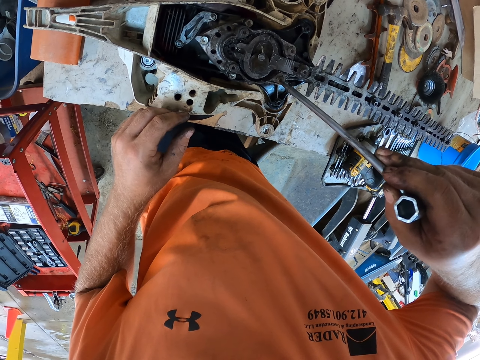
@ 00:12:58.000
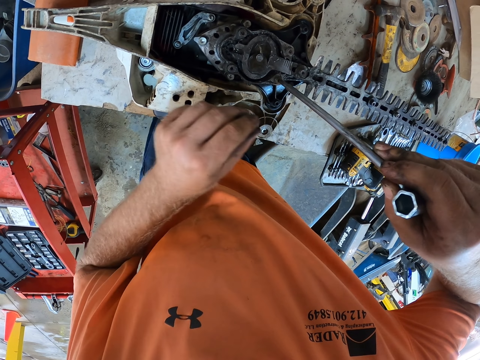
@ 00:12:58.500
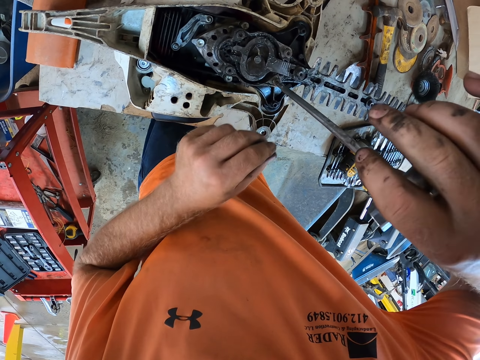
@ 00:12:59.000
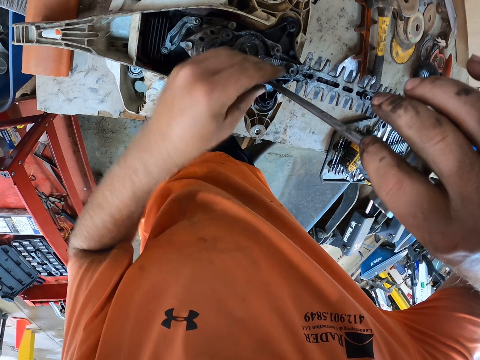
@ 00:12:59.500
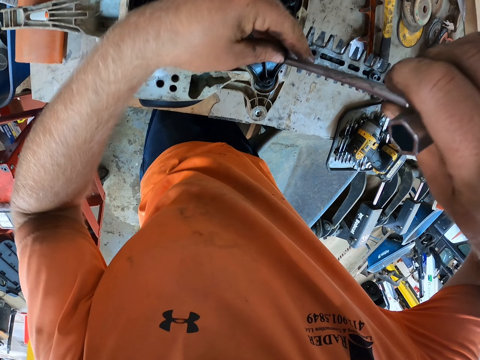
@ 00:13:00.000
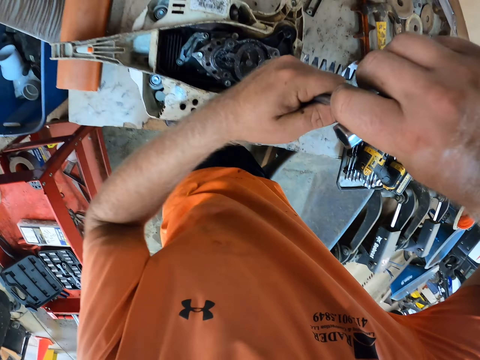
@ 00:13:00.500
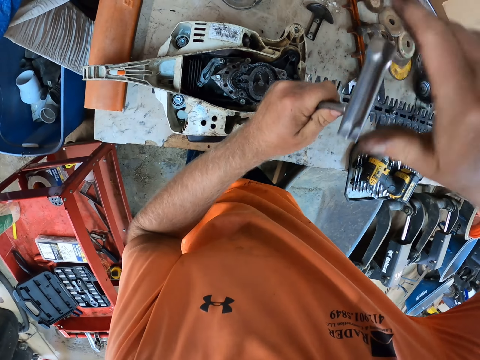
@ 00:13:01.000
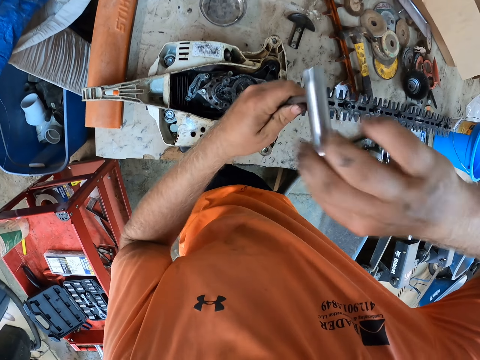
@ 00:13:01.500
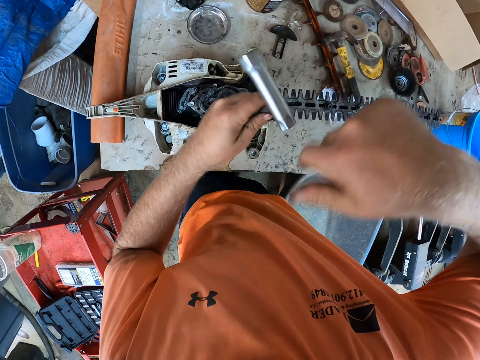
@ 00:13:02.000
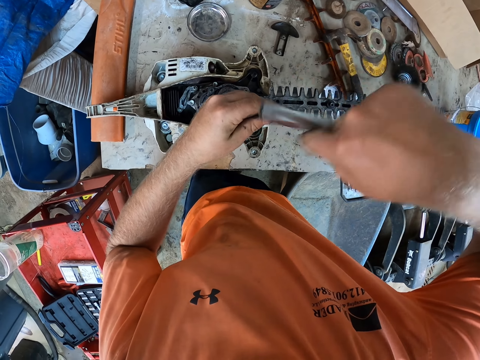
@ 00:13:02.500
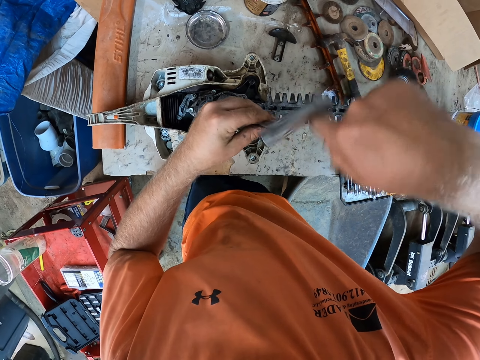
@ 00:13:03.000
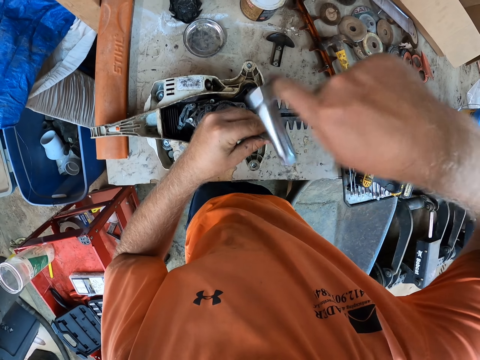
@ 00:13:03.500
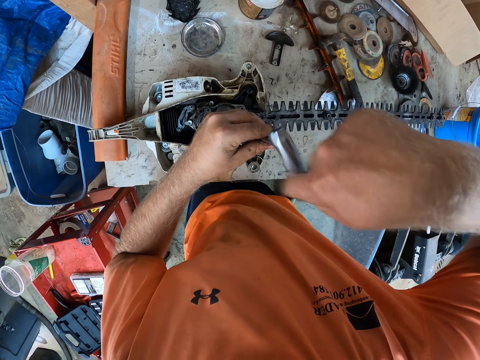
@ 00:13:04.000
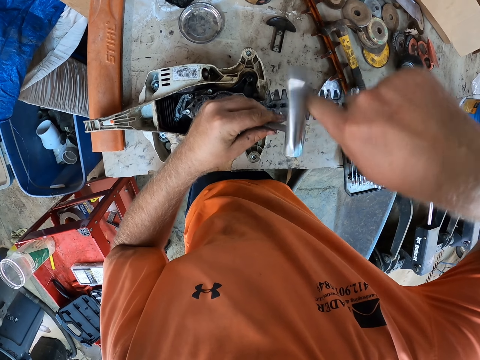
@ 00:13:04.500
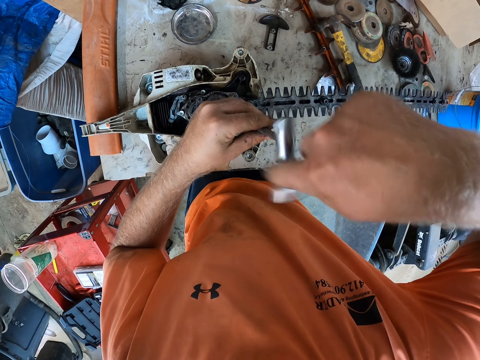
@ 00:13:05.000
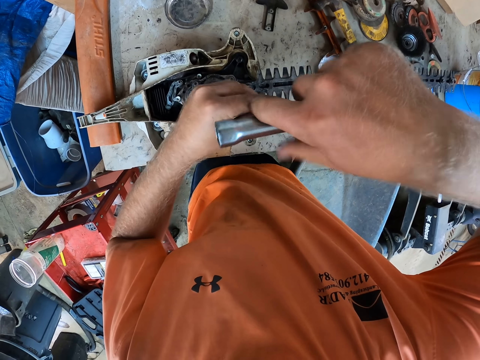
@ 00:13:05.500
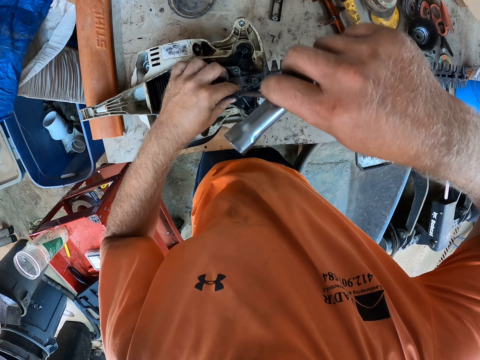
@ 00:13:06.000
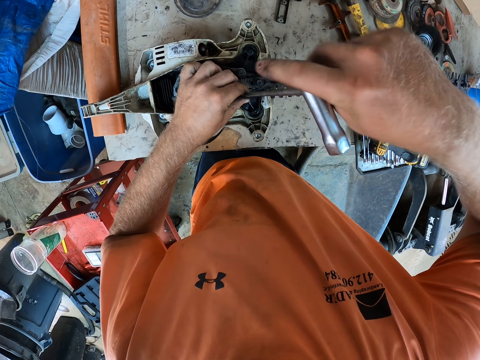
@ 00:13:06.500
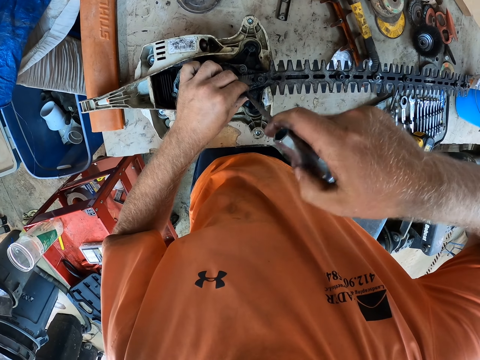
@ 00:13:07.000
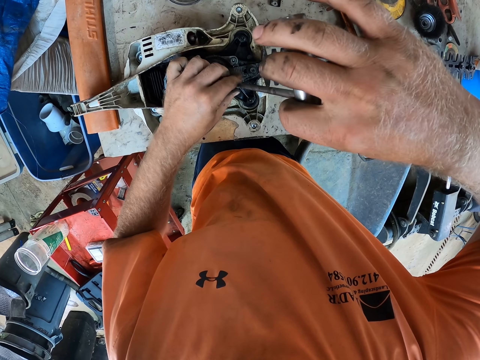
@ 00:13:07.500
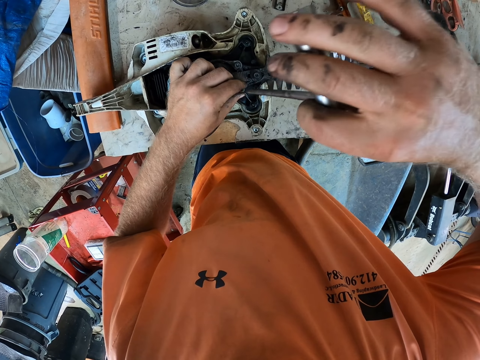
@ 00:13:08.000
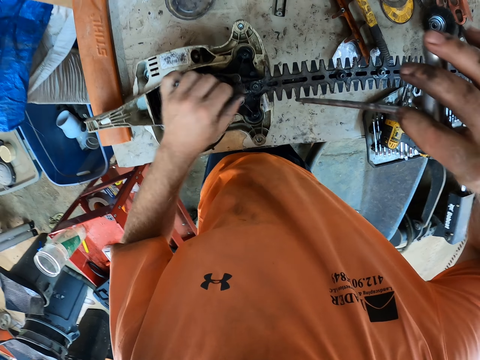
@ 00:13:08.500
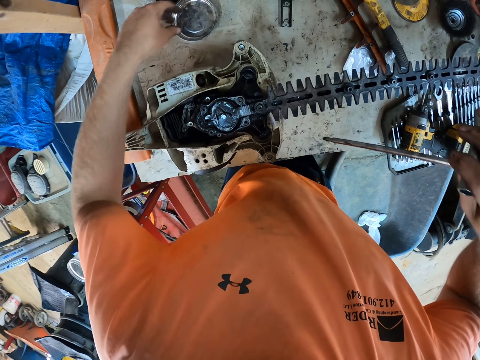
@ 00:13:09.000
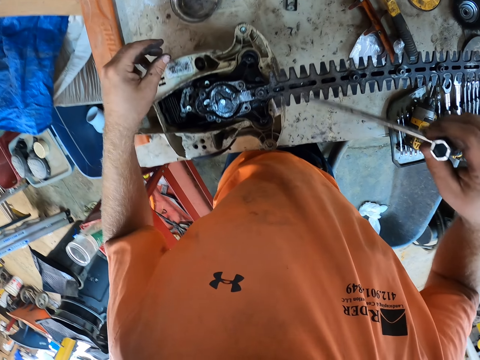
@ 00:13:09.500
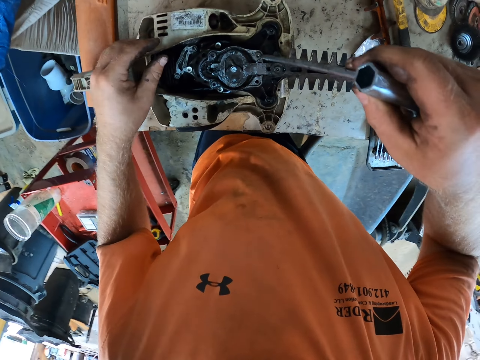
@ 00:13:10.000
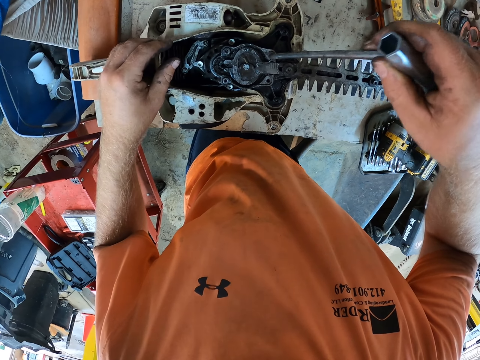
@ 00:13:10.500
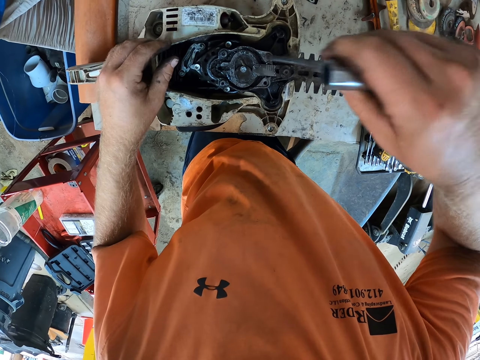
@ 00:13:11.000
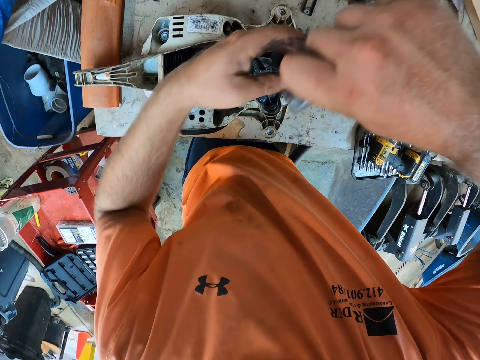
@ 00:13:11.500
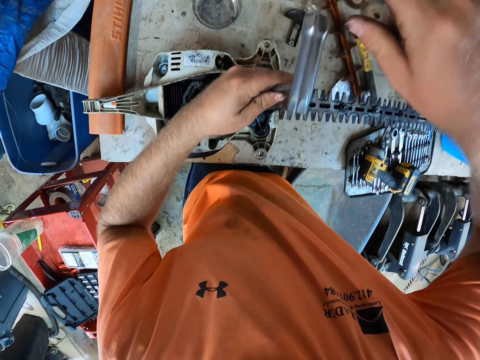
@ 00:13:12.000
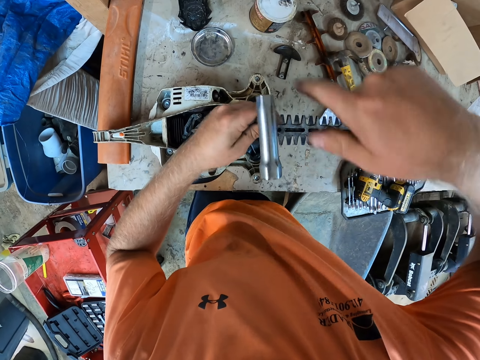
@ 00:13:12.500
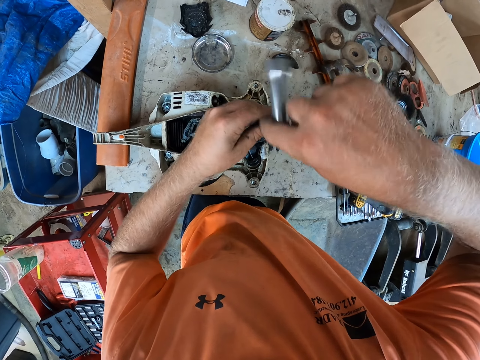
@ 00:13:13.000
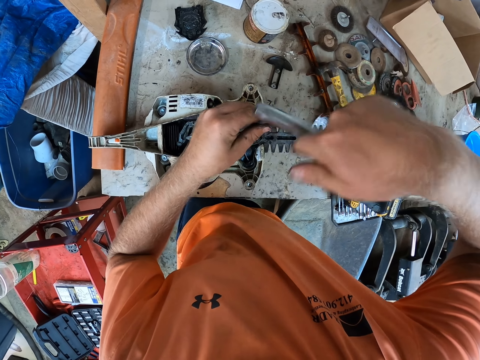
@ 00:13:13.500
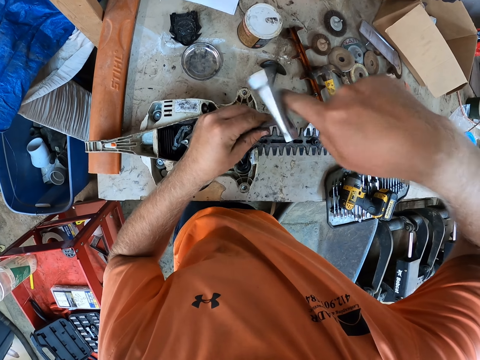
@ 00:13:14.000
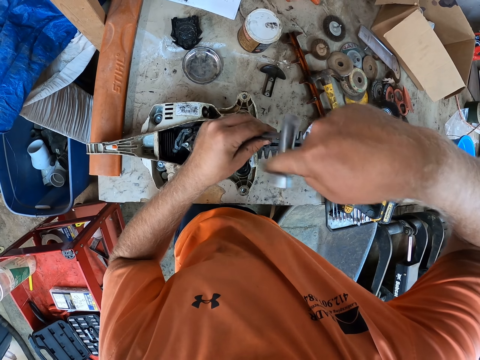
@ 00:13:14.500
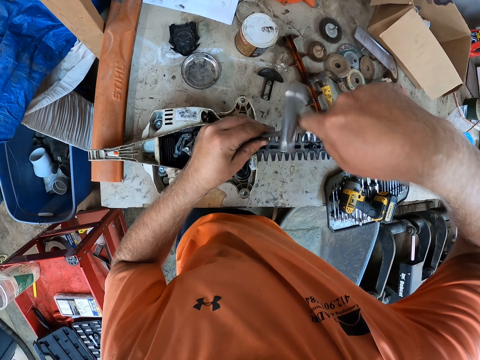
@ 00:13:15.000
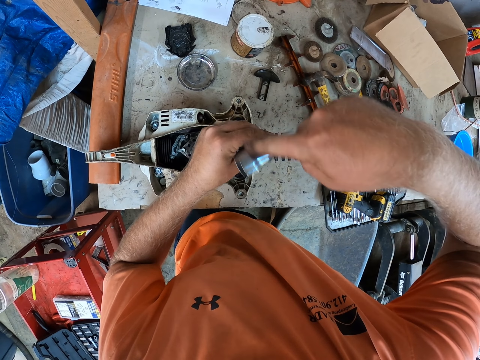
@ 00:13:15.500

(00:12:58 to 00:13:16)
The camera wearer tightens the nut with the wrench. He loosens a screw from the hedge trimmer engine with the T-shaped screwdriver in both hands. He picks the screw from the hedge trimmer engine with his left hand and puts the screw into the tin of bolts with his left hand. He places the T-shaped screwdriver on the hedge trimmer engine with his right hand. He loosens a screw from the hedge trimmer engine with the T-shaped screwdriver in both hands.

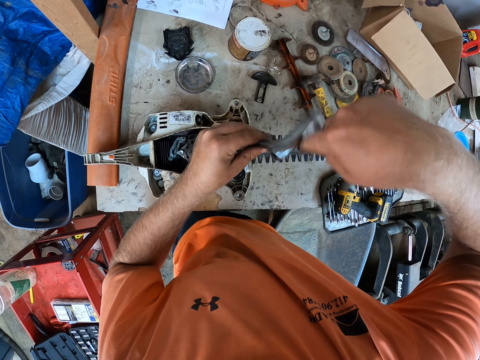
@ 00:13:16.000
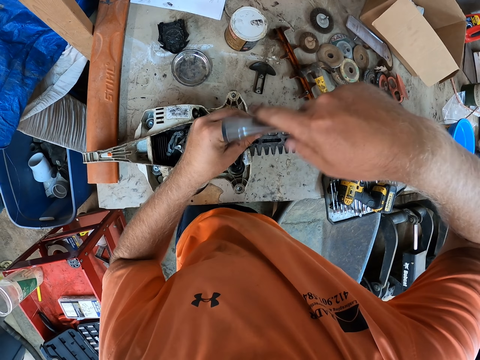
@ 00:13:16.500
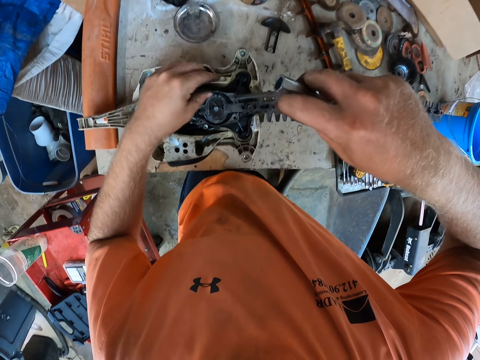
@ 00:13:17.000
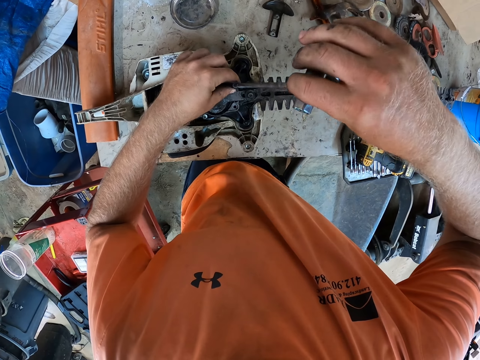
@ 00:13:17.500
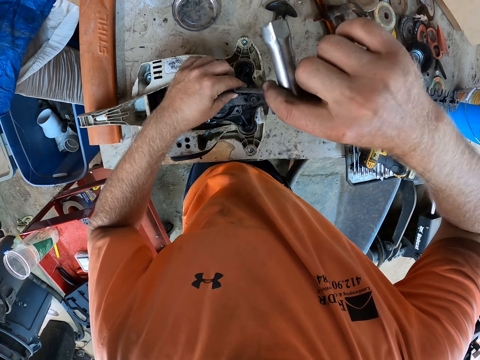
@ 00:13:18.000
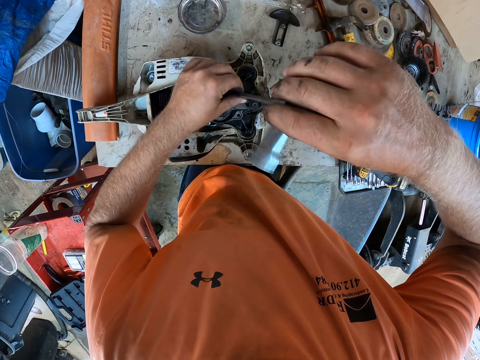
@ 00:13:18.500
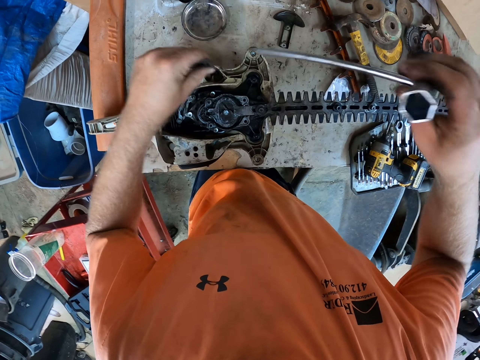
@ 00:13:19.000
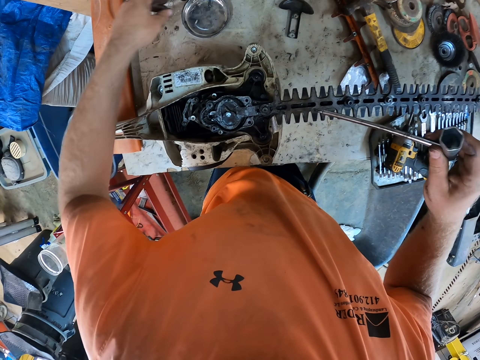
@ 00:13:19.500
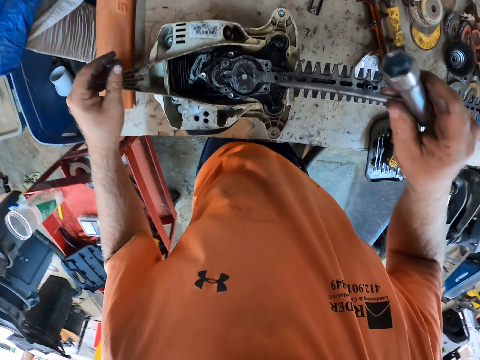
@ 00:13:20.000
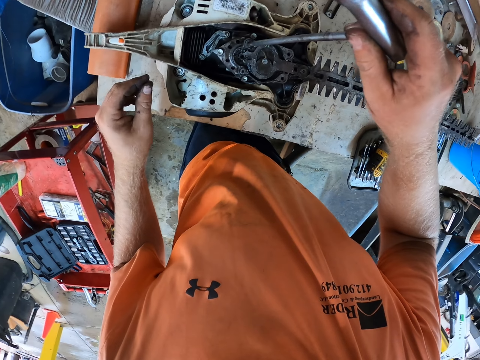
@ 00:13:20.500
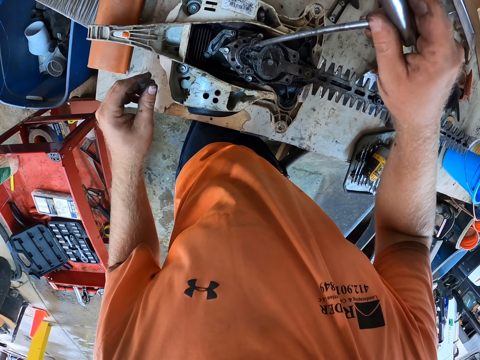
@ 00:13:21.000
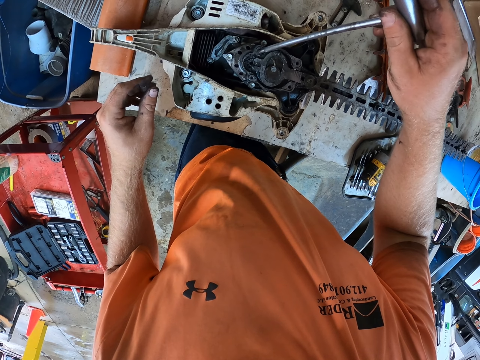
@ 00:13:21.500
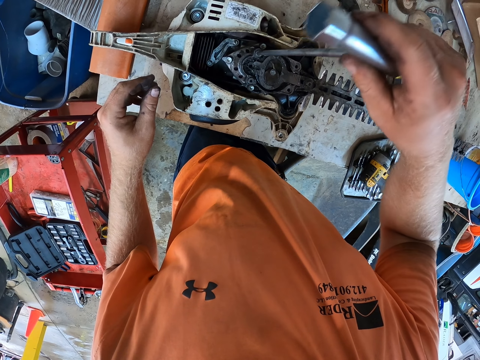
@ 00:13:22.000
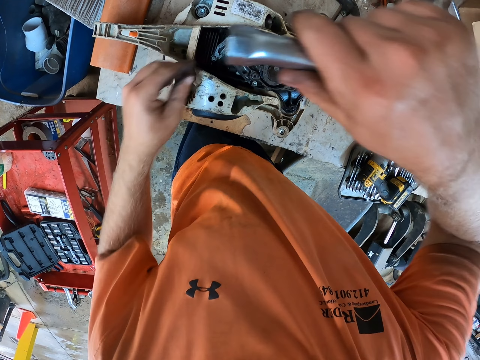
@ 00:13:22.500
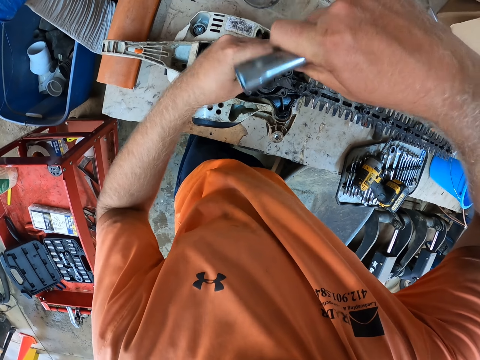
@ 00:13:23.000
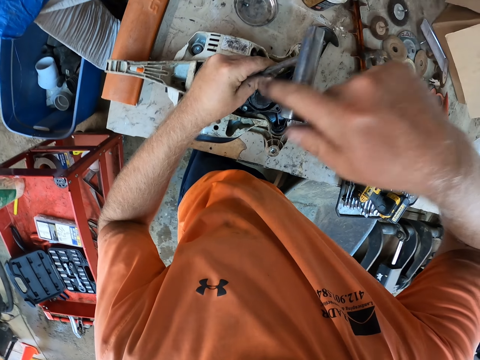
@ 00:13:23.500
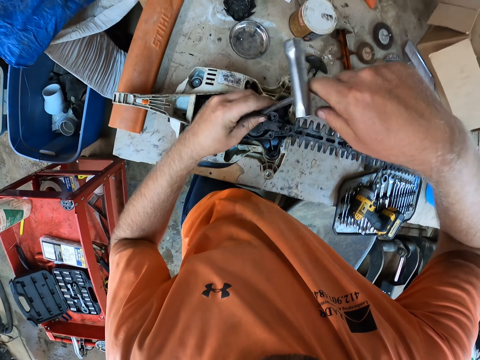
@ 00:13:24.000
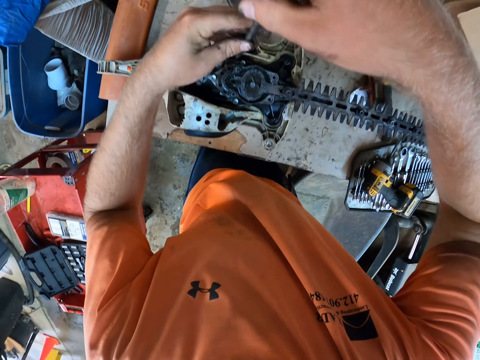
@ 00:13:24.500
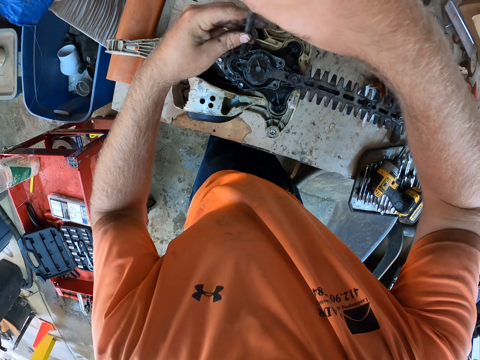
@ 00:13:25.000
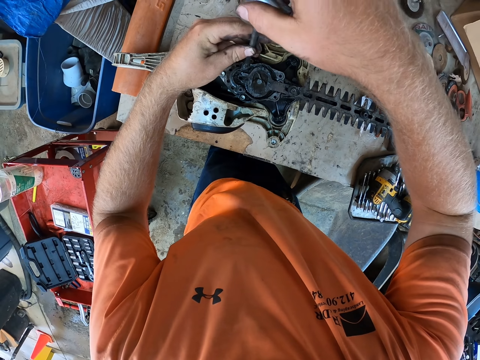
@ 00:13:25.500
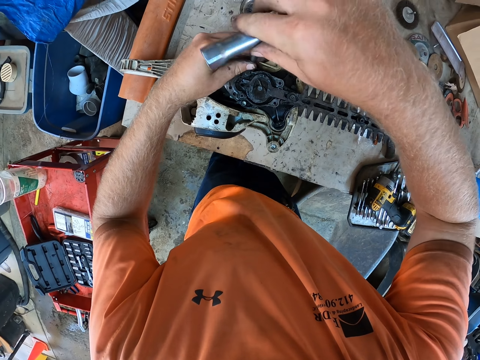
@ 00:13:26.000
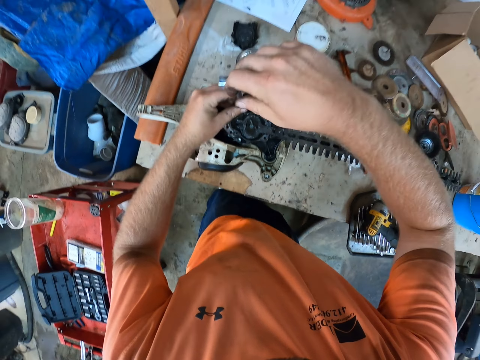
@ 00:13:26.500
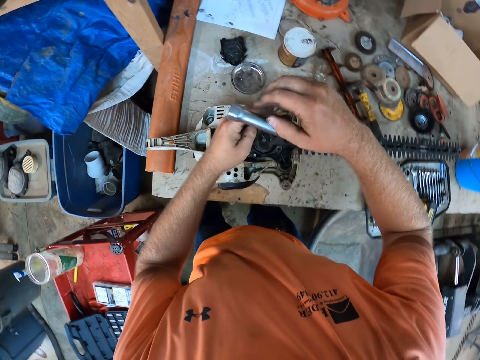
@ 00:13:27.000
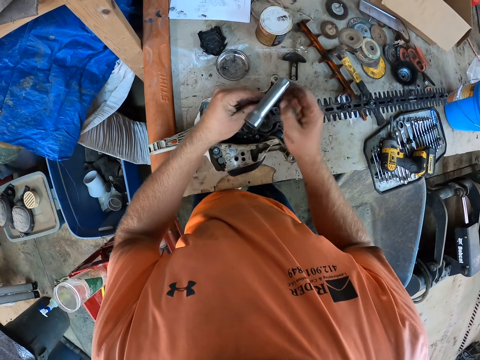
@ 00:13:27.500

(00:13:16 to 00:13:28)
The camera wearer picks the screw from the hedge trimmer engine with his left hand and puts the screw into the tin of bolts with his left hand. He places the T-shaped screwdriver on the hedge trimmer engine with his right hand. He loosens a screw from the hedge trimmer engine with the T-shaped screwdriver in both hands.
